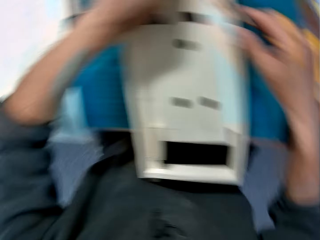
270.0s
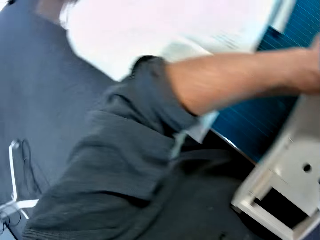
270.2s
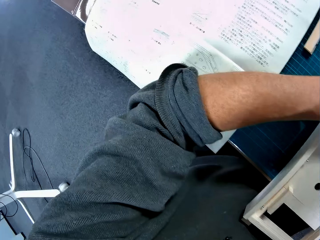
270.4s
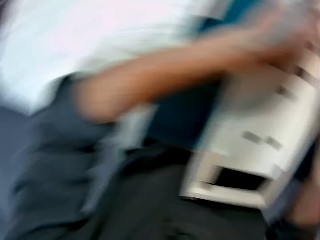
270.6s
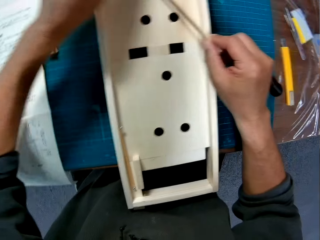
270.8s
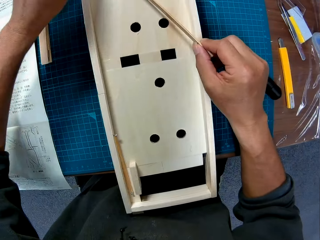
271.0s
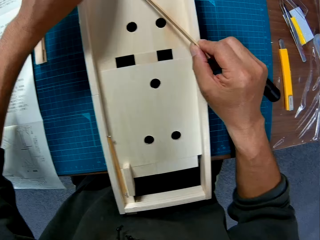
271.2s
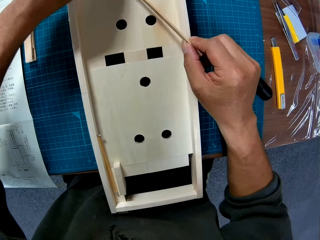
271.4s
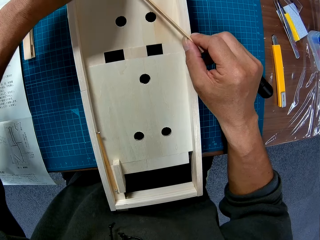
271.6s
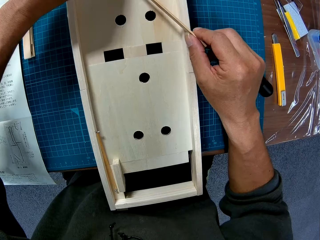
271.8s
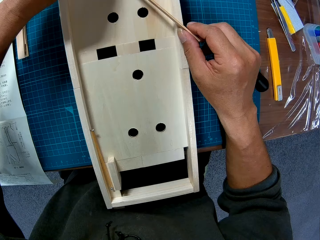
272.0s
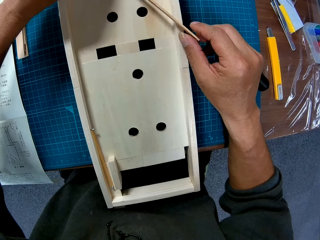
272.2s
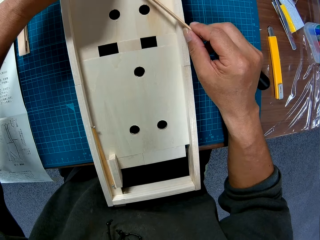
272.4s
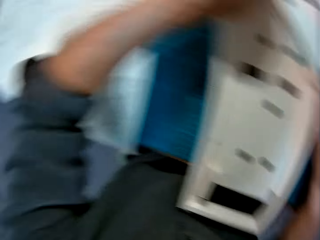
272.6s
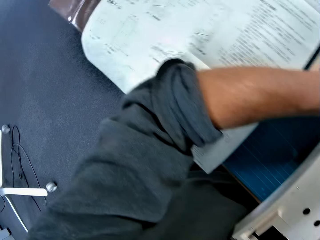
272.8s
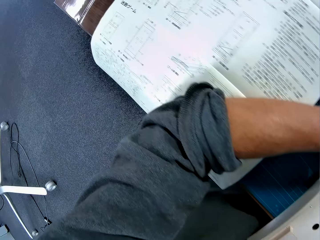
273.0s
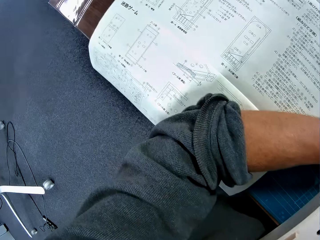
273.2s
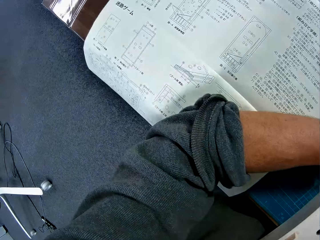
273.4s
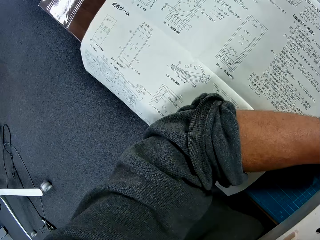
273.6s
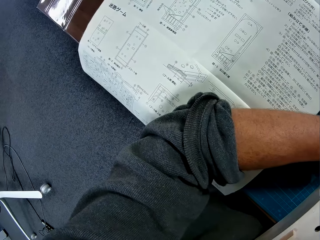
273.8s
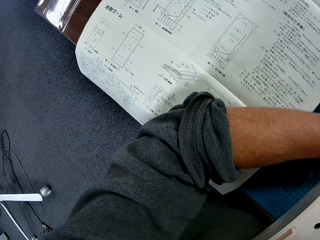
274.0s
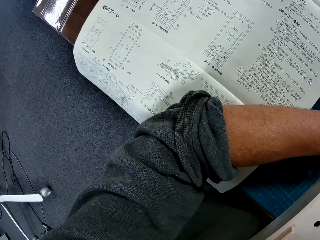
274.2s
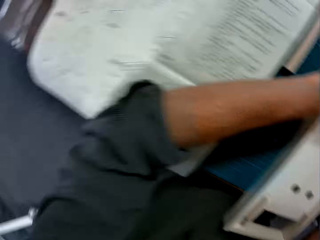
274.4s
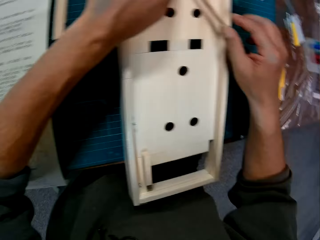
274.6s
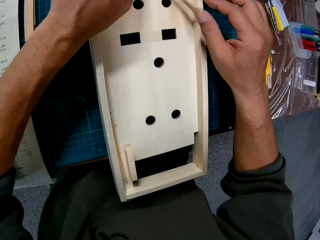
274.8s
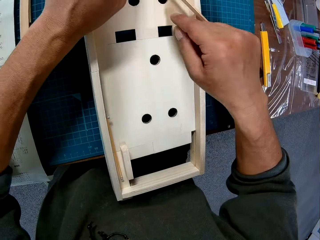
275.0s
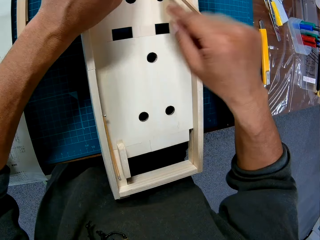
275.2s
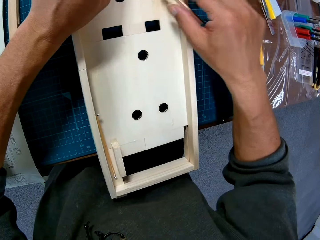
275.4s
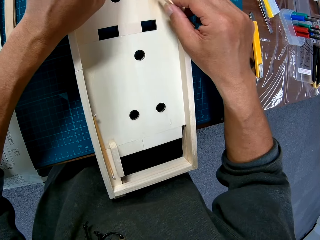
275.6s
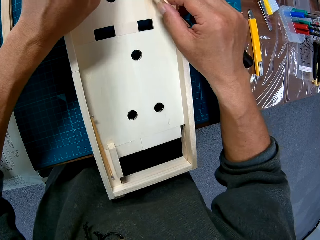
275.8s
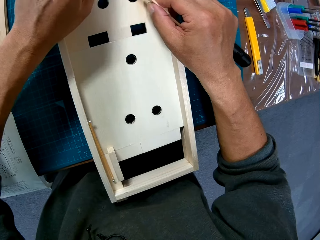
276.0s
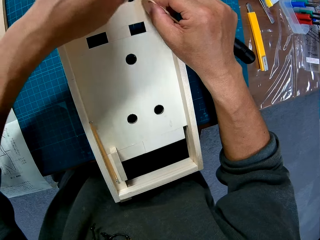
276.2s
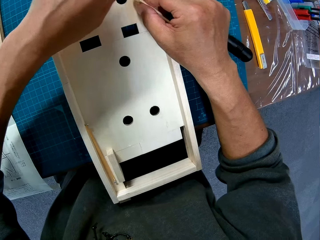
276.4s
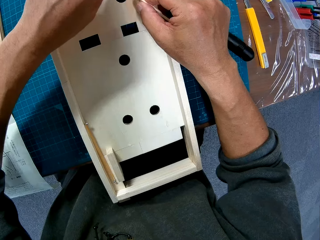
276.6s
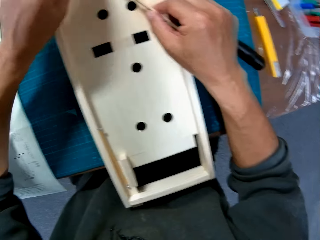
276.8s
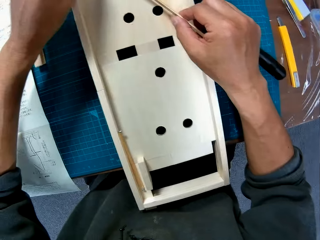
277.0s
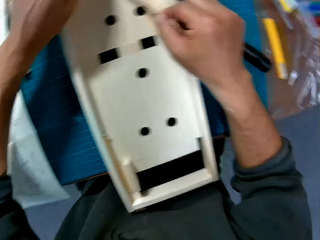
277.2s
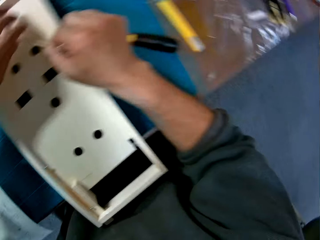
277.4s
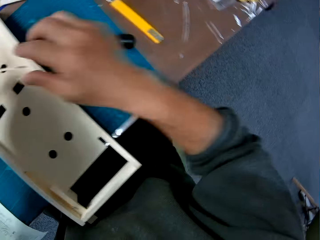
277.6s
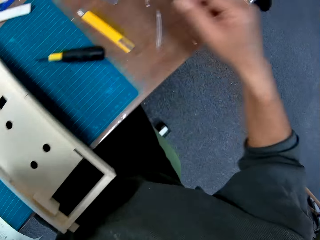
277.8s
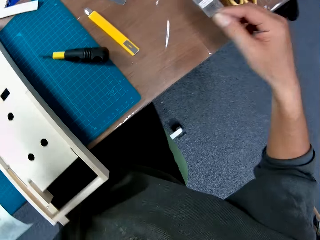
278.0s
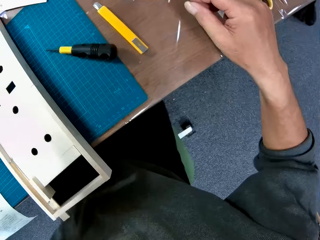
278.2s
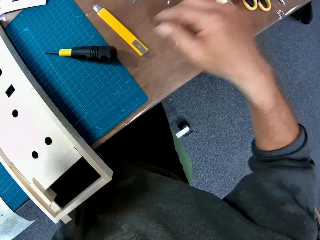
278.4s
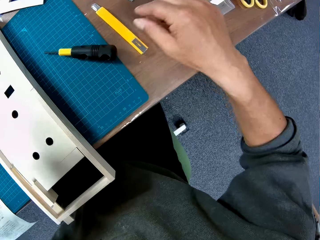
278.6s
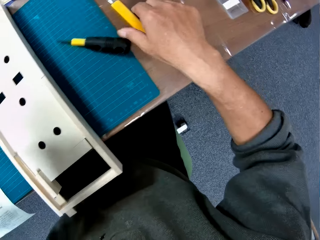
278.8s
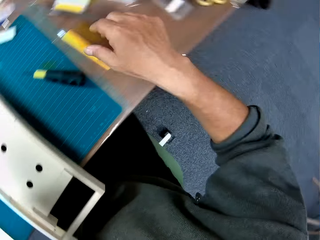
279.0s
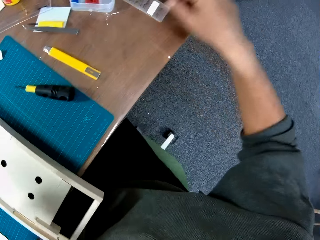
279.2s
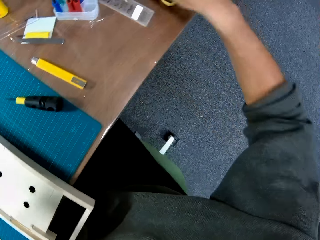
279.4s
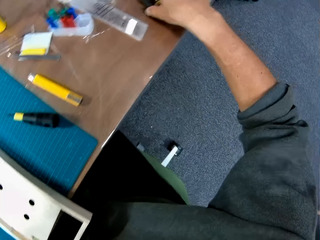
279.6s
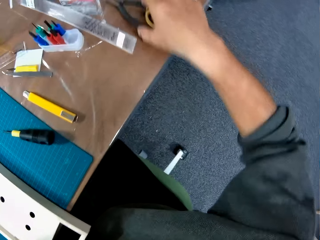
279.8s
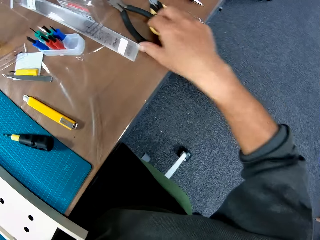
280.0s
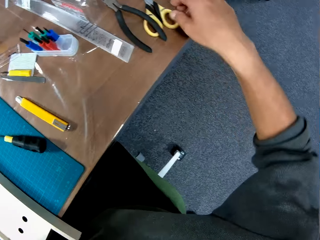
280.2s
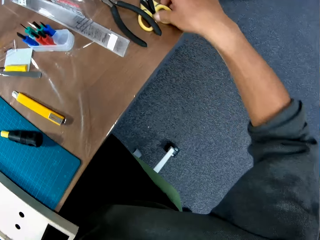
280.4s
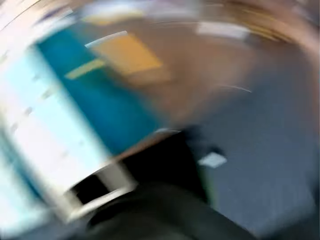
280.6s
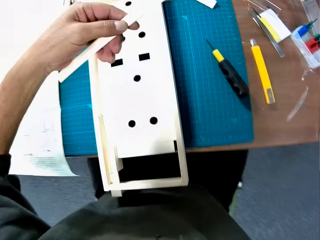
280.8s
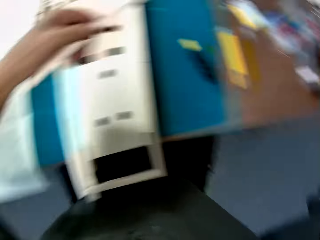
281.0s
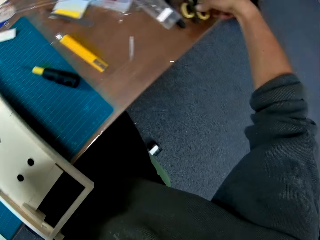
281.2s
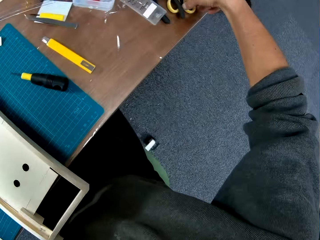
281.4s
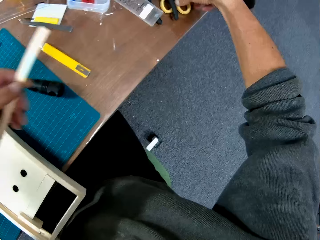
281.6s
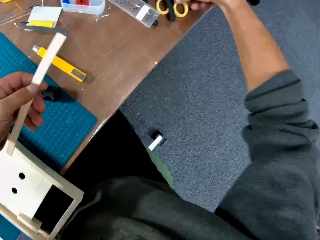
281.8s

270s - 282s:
The camera wearer puts the pen down. He glances at the instruction manual. He adjusts the wooden piece on the wooden piece on the blue sheet. He glances at the instruction manual. He looks at the wooden object. He removes the wooden piece from the wooden piece on the blue sheet. He looks around. He places his right hand on a highlighter on the table. He places his hand on a plier on the table. He picks up a pair of scissors.

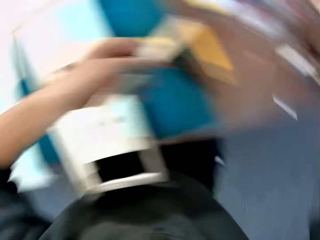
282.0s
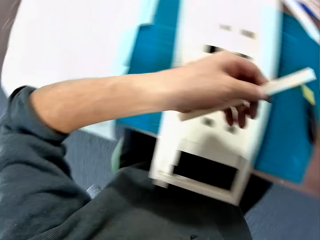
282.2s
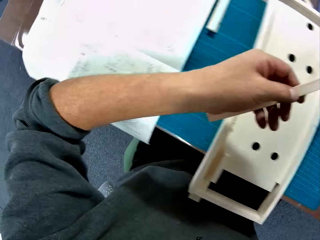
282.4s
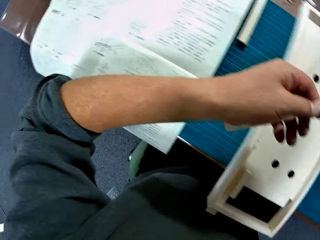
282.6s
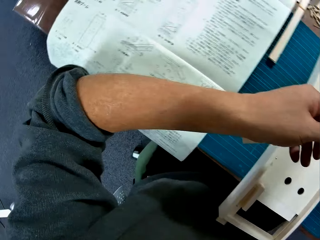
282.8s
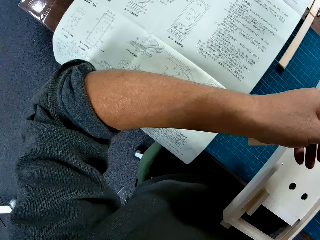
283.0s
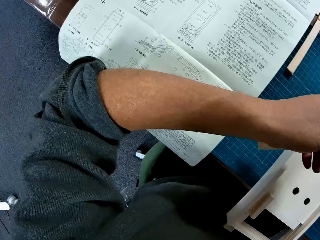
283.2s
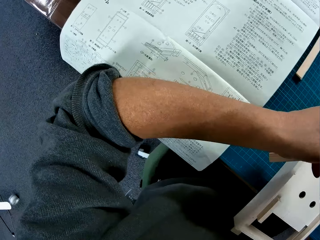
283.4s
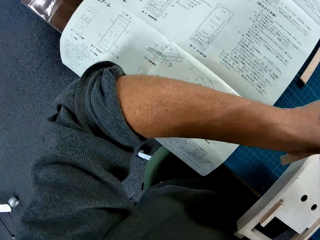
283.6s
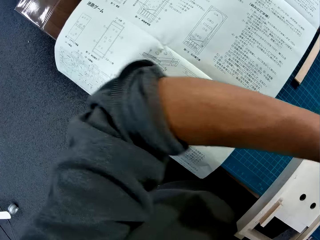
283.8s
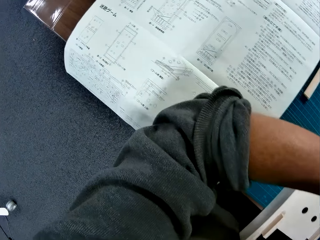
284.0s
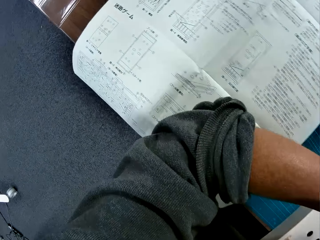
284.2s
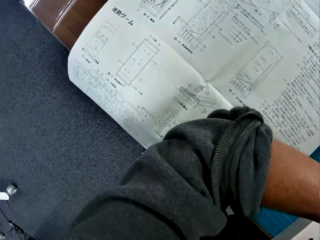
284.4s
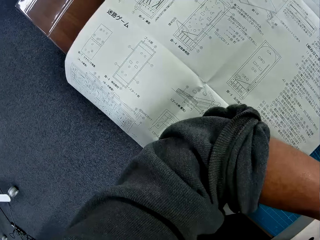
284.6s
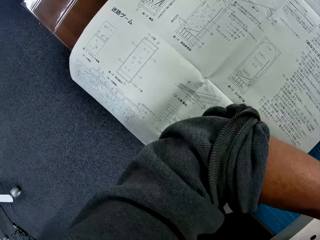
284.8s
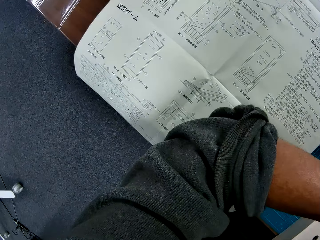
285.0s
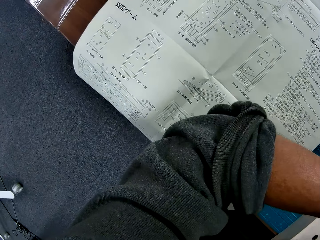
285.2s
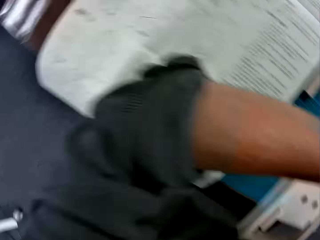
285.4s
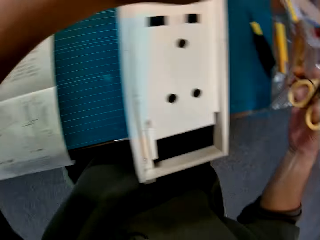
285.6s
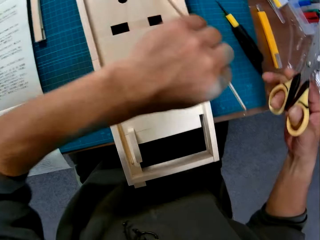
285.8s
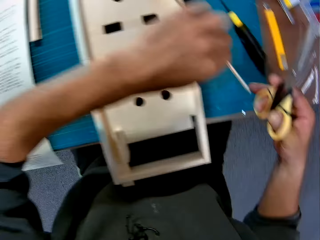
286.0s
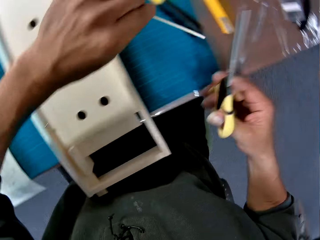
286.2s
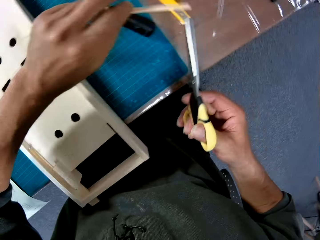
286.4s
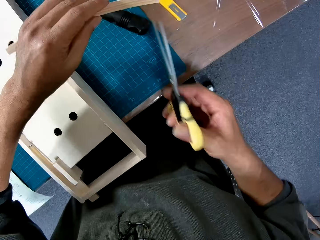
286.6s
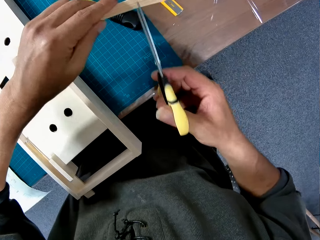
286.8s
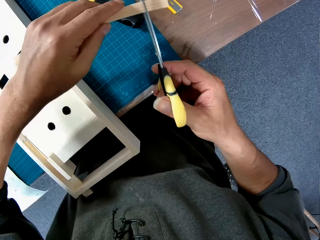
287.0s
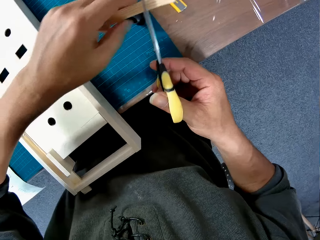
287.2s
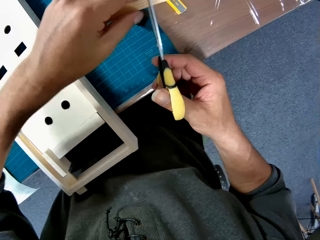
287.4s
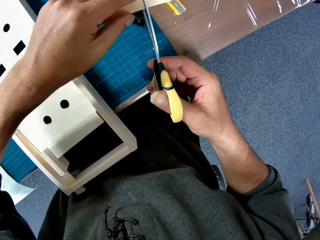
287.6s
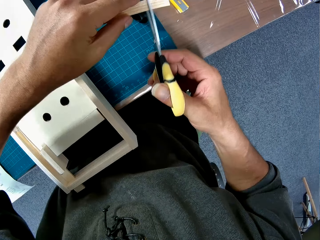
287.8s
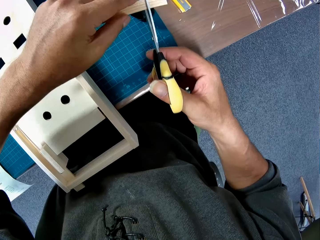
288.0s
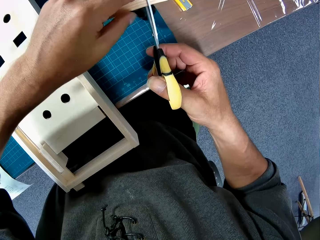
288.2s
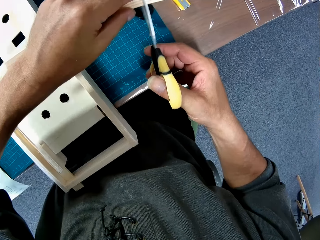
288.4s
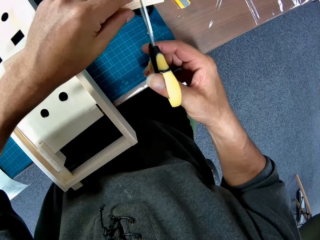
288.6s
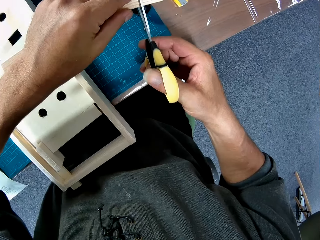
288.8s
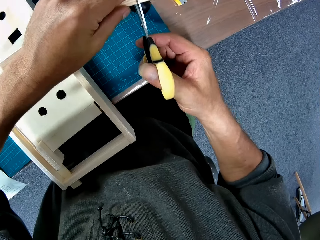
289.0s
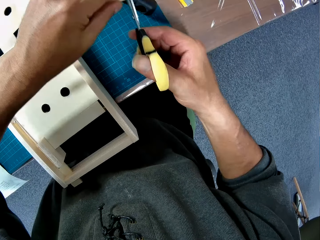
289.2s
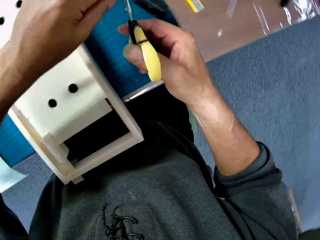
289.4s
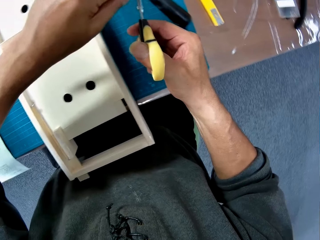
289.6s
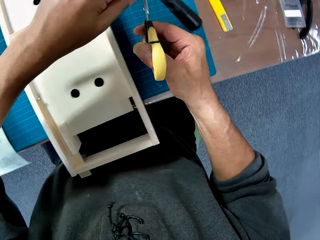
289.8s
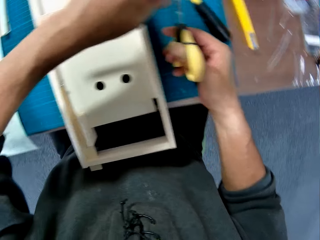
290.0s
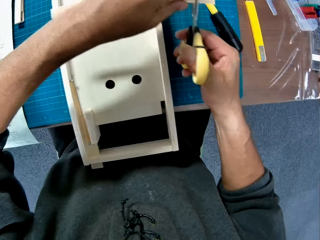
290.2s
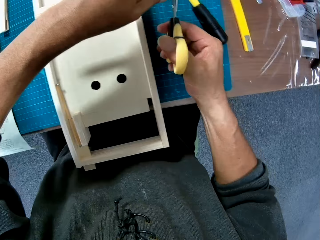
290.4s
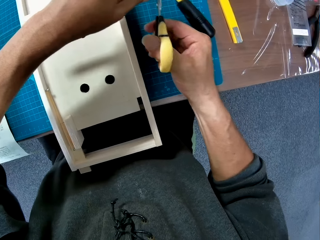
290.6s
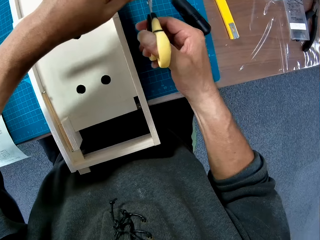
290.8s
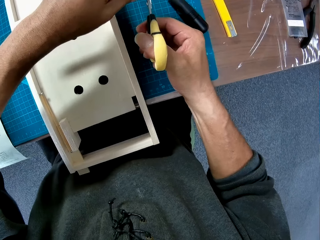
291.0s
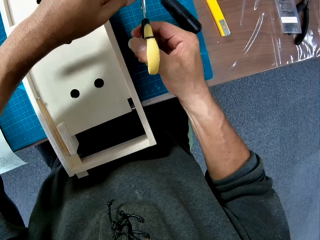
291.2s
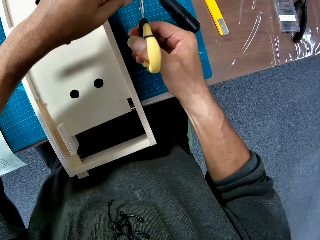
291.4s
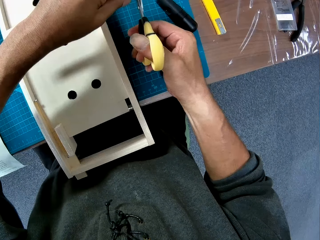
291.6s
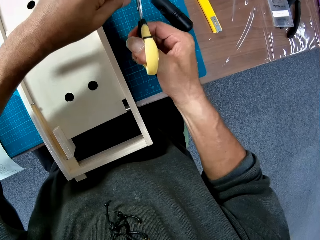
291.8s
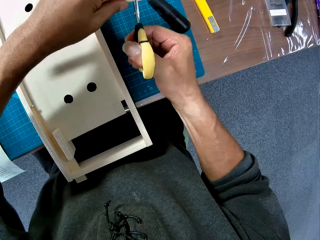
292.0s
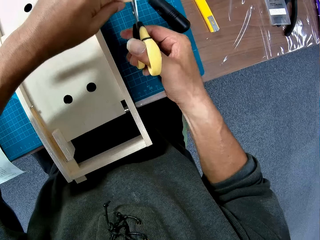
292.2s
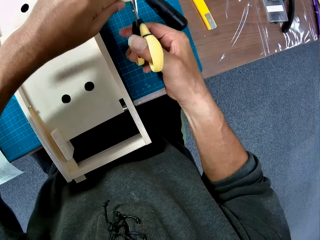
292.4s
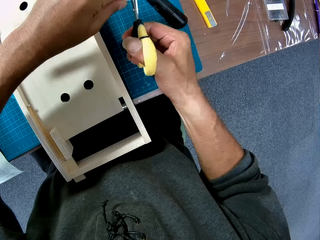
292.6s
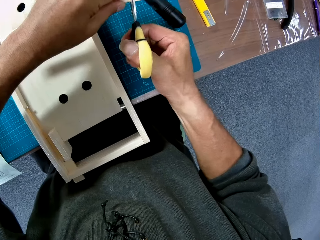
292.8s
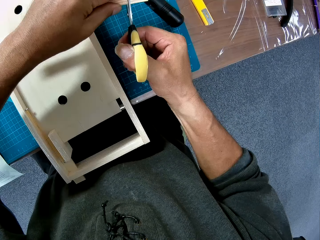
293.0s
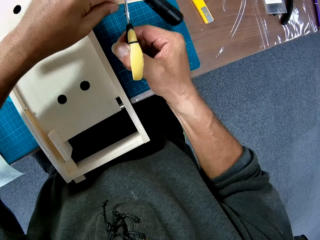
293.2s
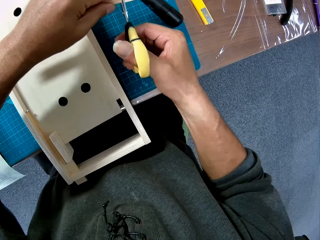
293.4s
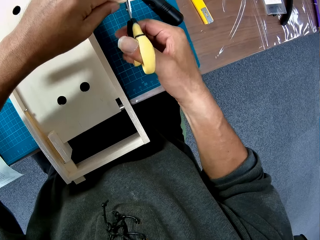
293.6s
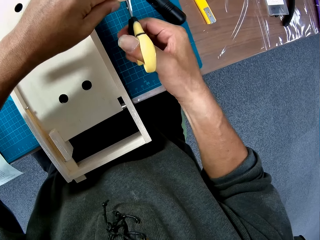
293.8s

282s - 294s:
The camera wearer glances at the instruction manual. He cuts the stick with the scissors in his right hand.
